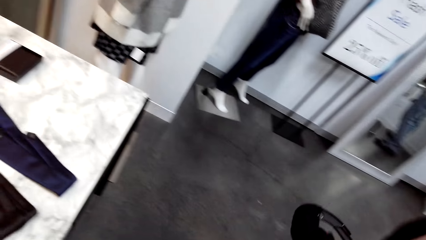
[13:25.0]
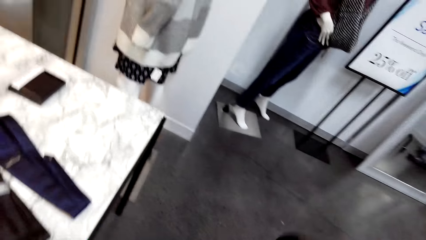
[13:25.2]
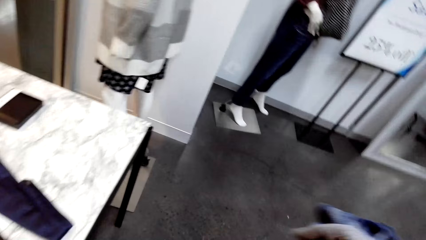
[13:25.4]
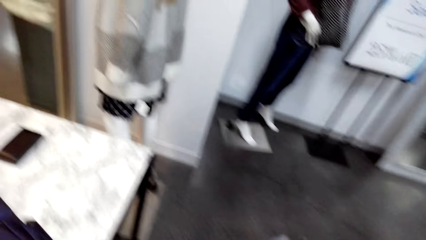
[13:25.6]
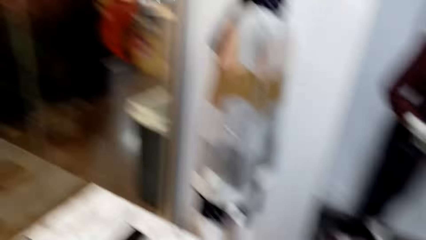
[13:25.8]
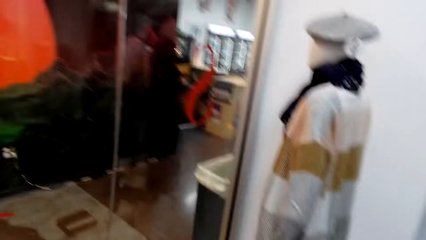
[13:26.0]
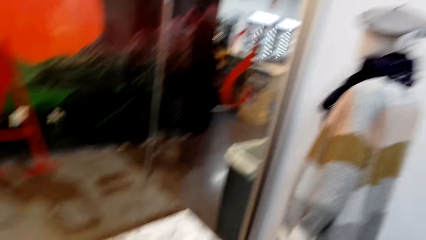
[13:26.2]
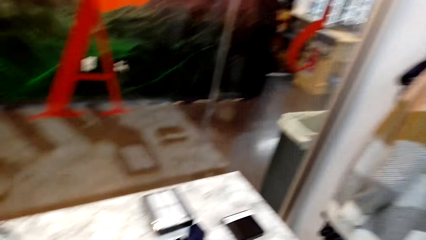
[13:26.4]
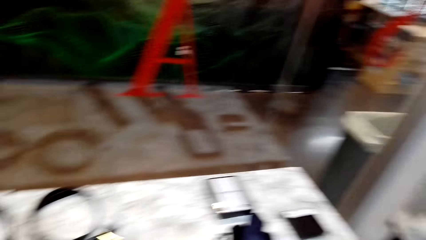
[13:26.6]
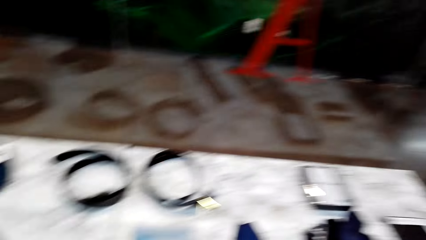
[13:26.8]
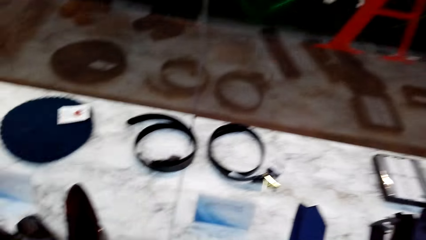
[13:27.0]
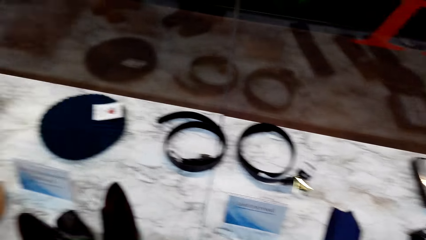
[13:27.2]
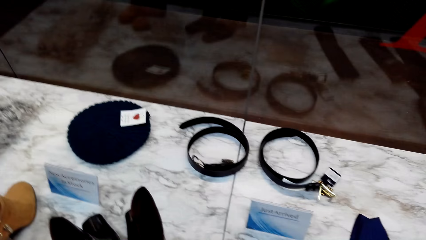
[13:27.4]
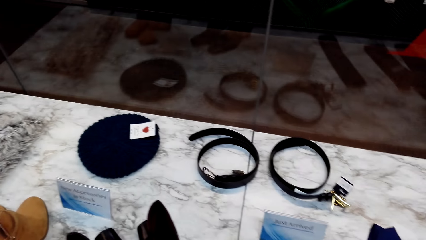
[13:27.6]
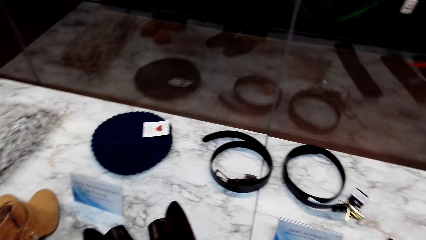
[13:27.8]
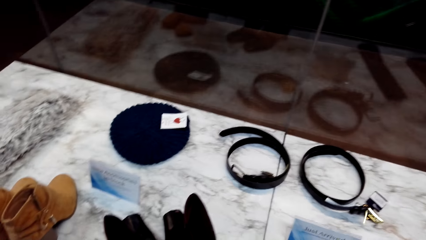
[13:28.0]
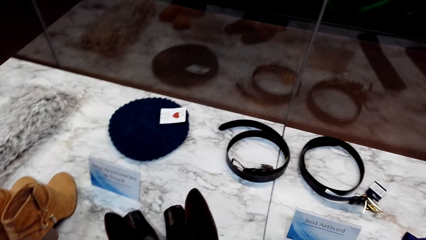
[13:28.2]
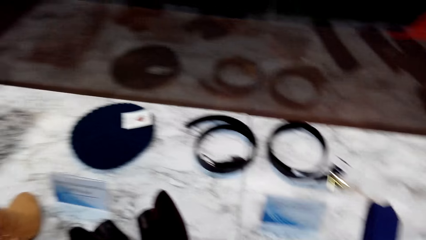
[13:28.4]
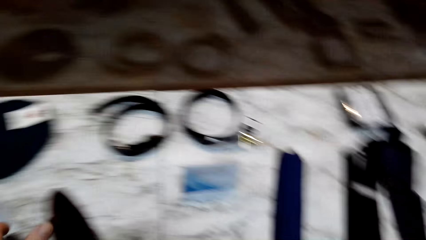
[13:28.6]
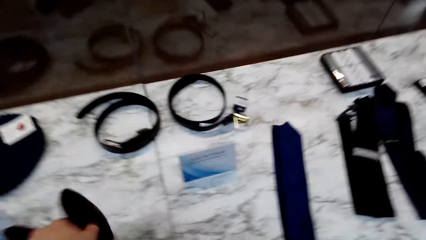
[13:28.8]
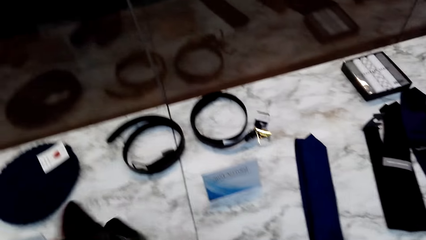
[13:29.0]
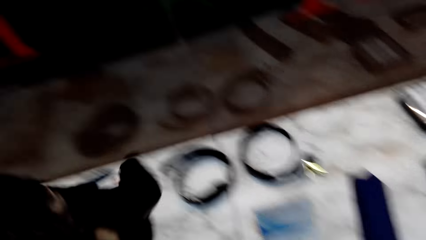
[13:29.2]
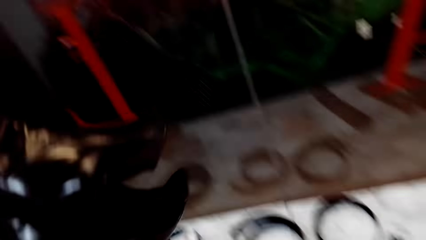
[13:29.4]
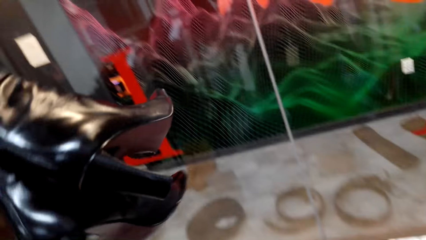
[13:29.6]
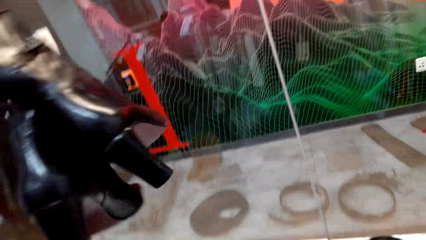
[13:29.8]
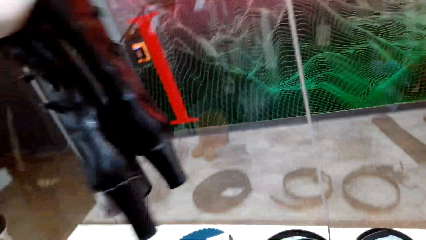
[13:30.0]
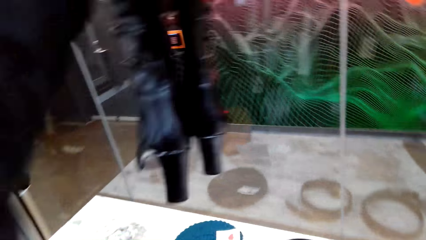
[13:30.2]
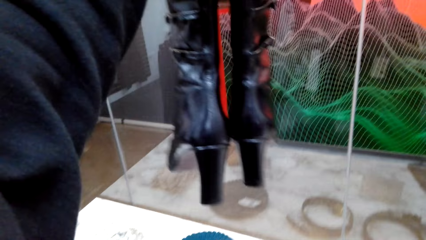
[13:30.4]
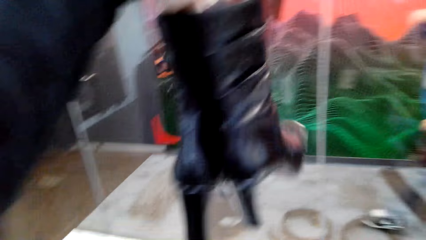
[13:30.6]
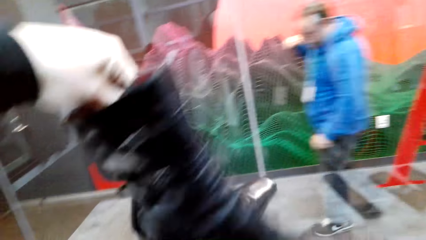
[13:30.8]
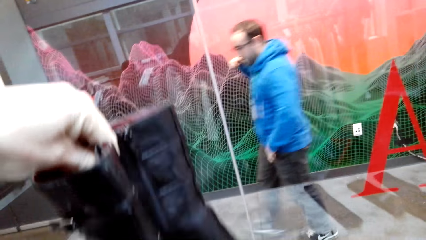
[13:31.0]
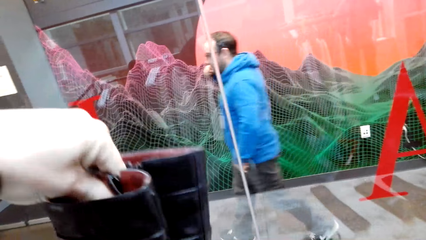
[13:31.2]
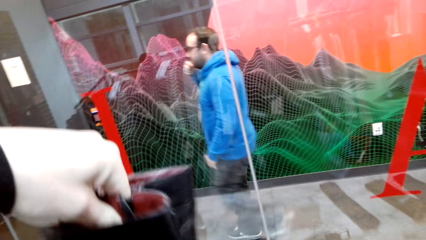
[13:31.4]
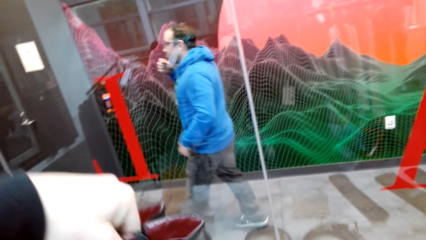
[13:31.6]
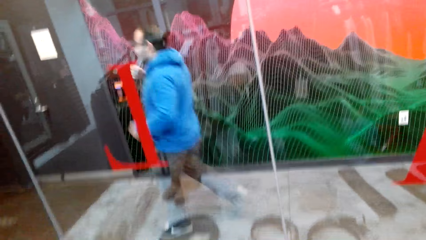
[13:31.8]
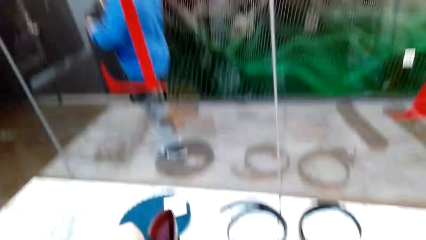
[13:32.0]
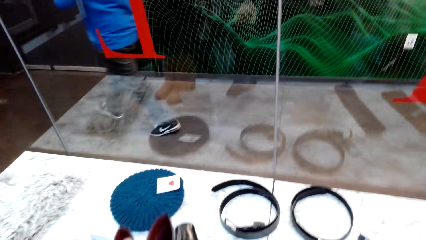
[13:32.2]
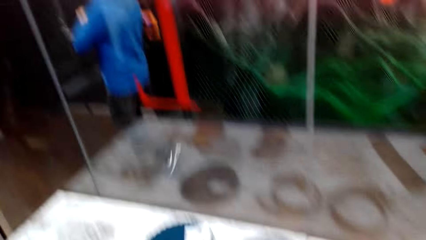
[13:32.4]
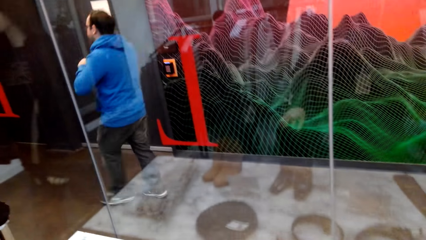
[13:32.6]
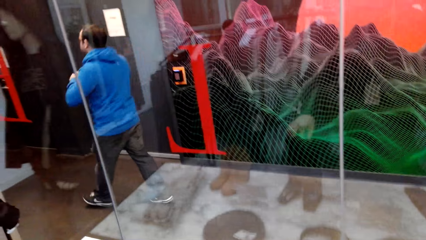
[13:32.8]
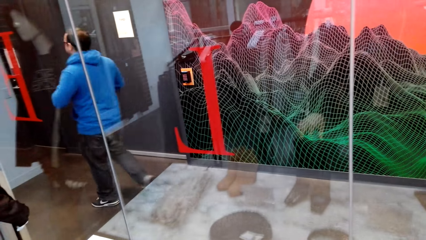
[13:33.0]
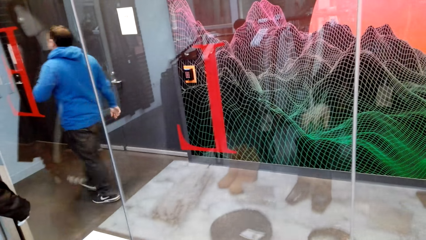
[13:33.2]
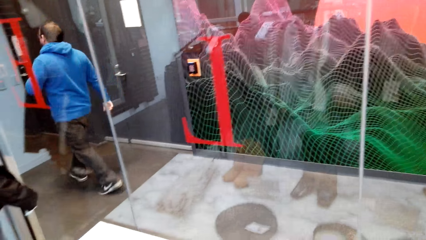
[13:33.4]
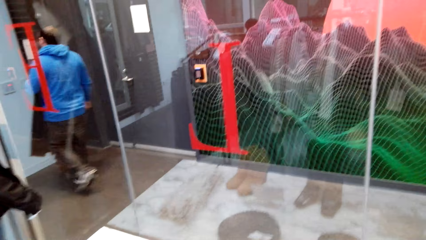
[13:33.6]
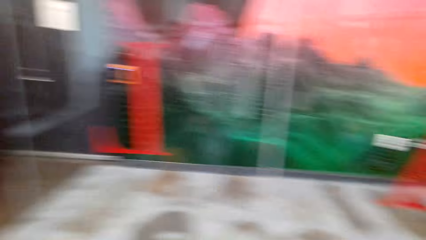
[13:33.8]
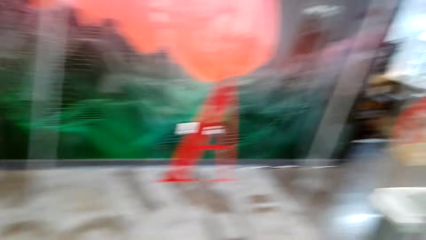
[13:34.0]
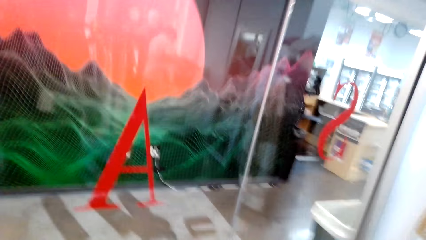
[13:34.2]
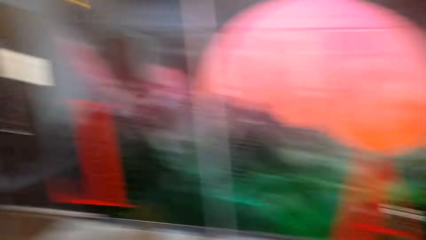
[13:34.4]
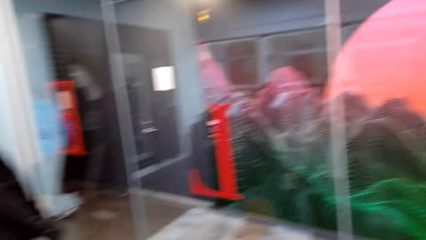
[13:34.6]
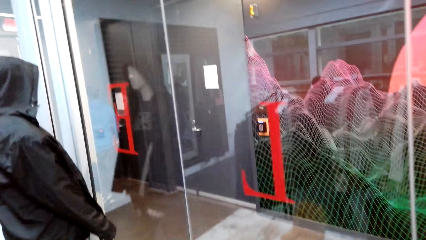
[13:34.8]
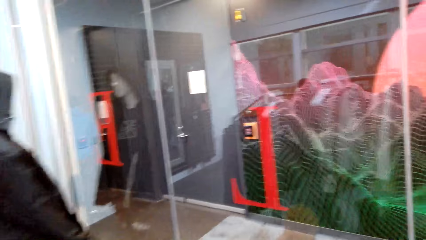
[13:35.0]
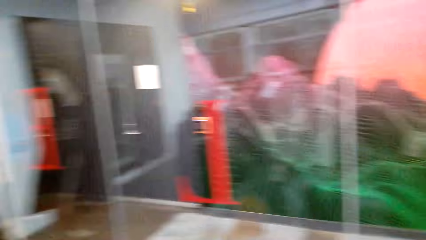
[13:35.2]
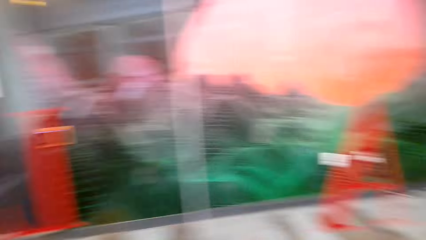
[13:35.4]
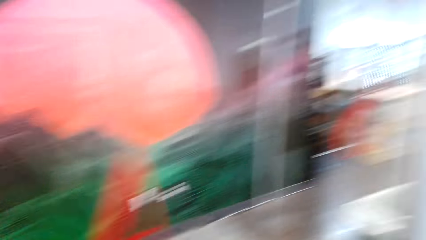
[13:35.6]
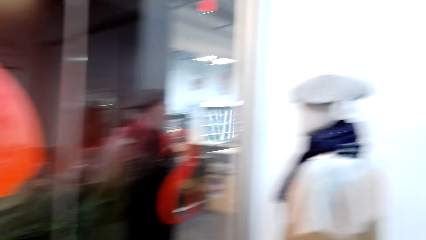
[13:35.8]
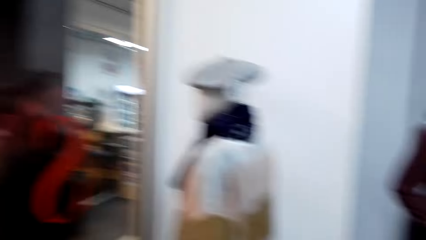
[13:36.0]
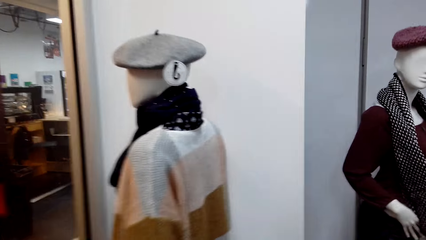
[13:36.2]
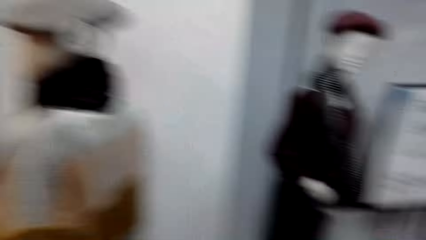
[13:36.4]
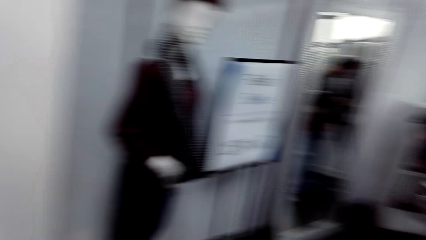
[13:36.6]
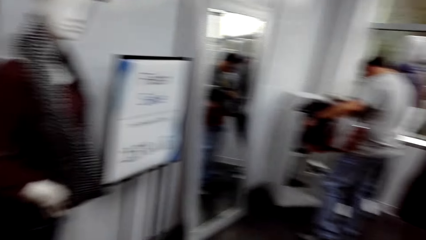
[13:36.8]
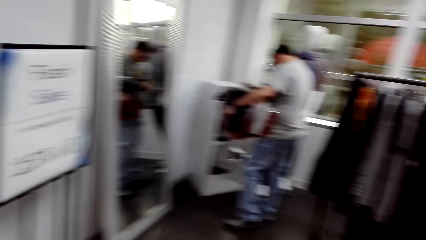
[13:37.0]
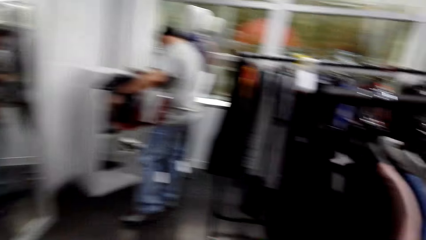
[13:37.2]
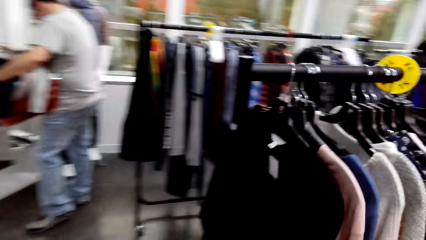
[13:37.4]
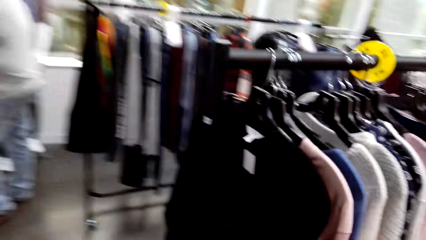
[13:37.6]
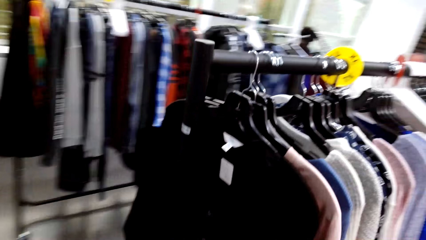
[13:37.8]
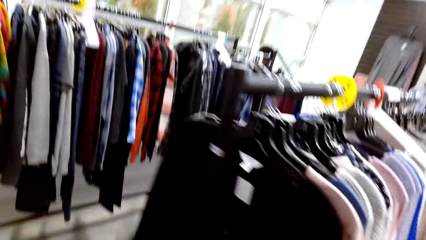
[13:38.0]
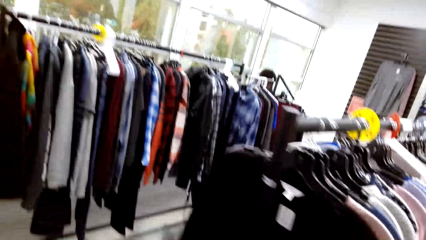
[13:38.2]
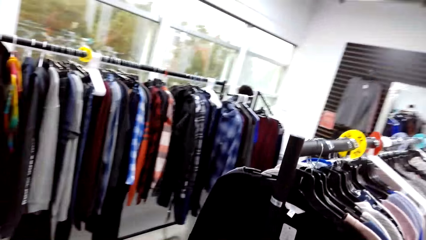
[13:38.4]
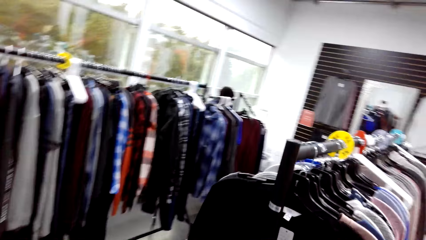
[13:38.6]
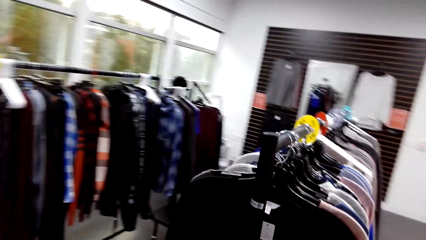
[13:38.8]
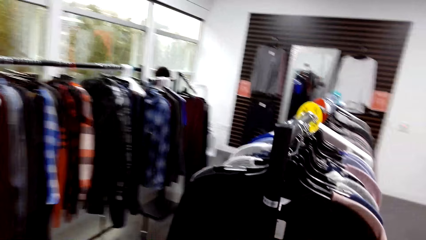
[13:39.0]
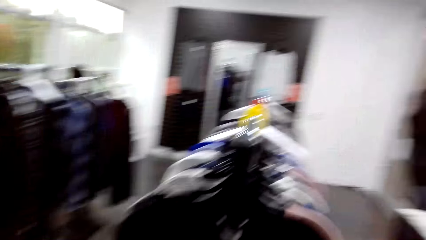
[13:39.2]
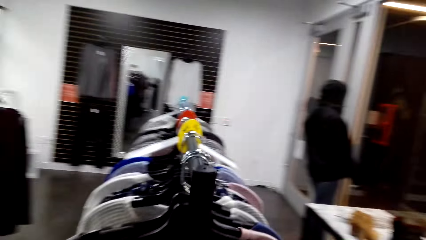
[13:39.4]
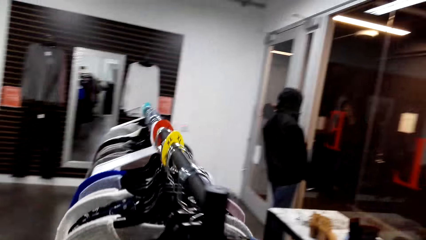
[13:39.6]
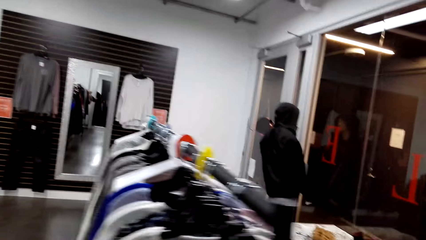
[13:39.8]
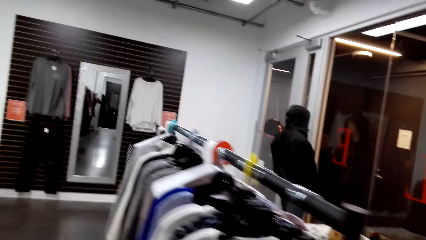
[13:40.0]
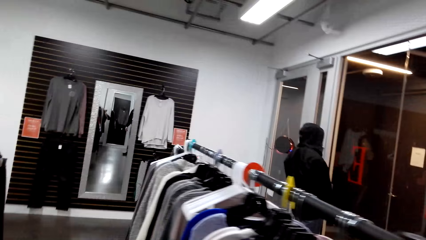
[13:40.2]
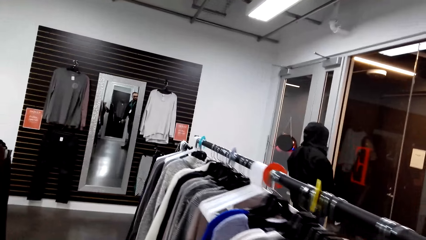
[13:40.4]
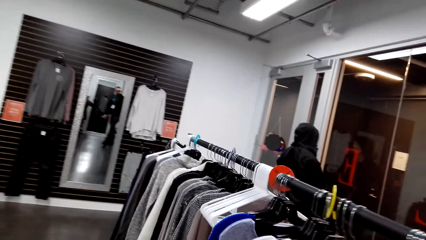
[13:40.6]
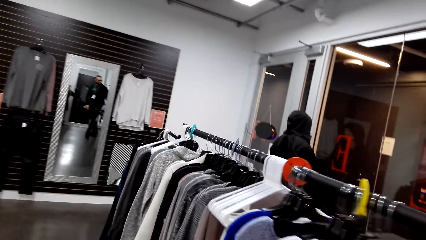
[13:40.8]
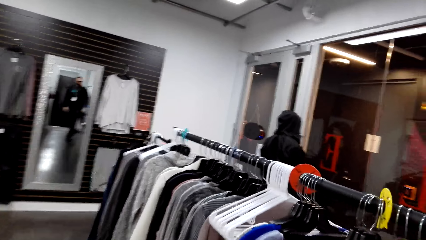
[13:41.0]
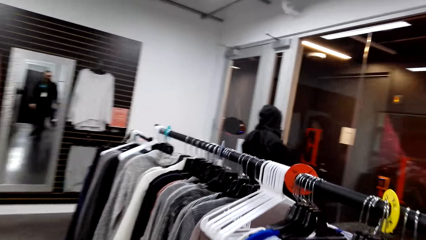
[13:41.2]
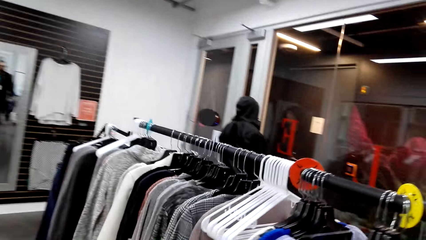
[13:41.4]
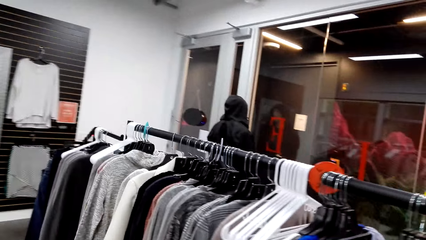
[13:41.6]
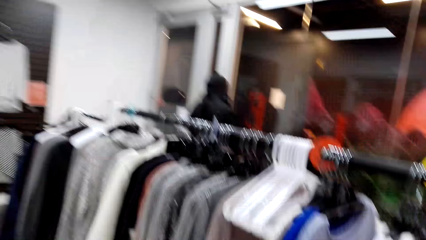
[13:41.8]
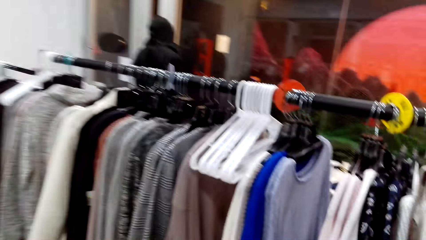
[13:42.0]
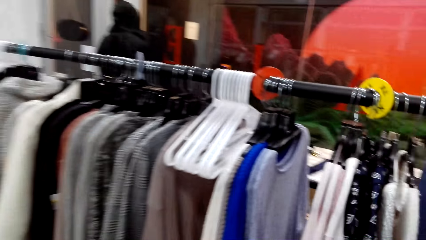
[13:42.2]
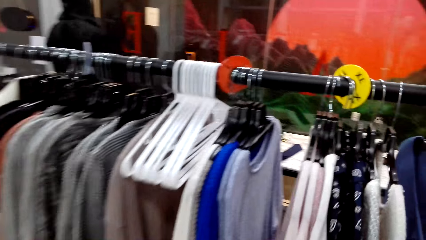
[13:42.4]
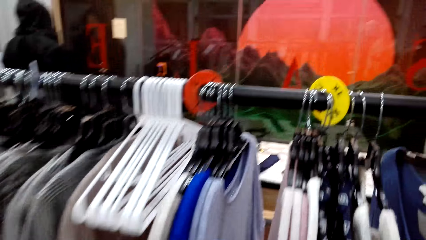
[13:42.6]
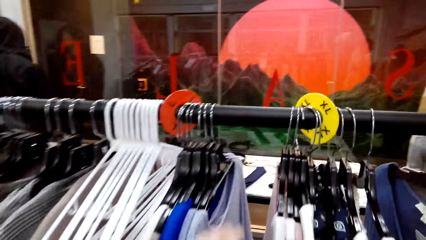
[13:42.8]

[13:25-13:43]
The camera wearer looks around. They lift boots on a table. They hold a pair of shoes. They drop the boots back to the table. They walk to the clothes racks. They look around. They walk around the boutique. A man stands in front of a cabinet stand in the room. The camera wearer walks along the clothes rack.
